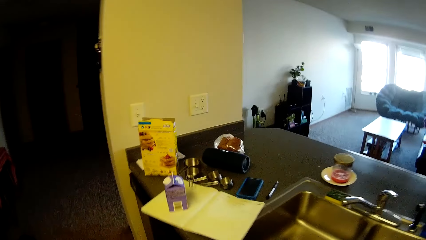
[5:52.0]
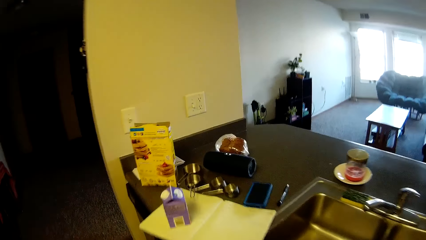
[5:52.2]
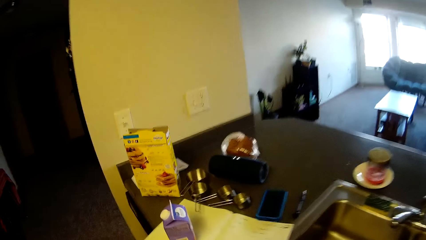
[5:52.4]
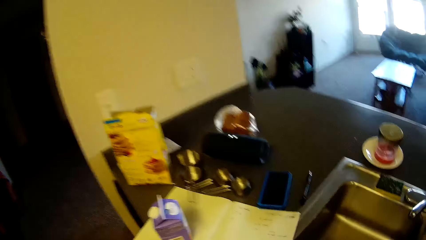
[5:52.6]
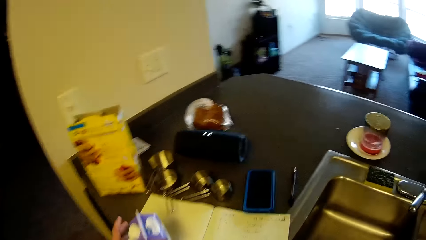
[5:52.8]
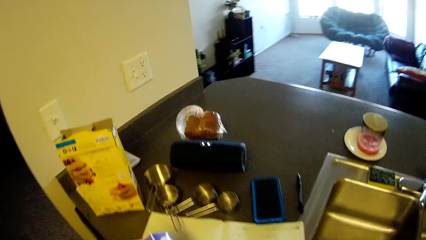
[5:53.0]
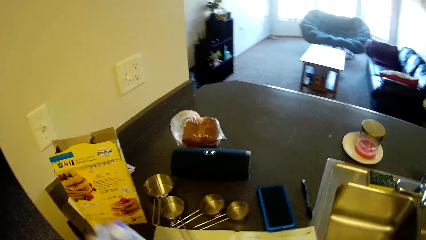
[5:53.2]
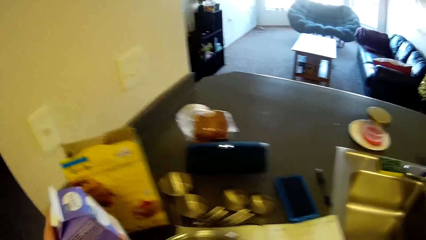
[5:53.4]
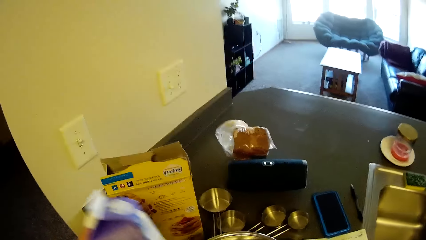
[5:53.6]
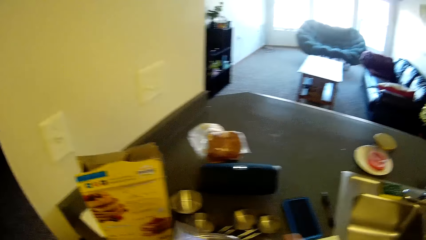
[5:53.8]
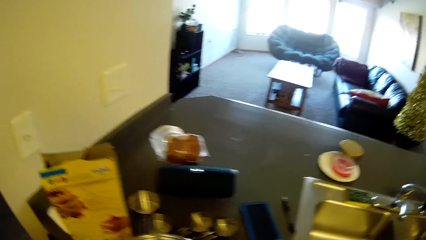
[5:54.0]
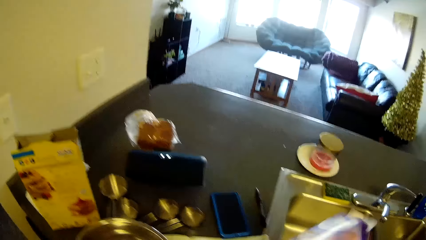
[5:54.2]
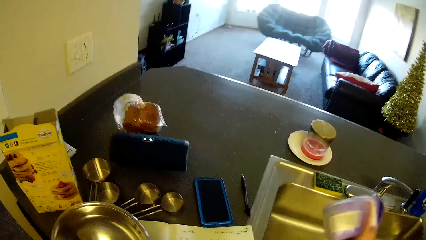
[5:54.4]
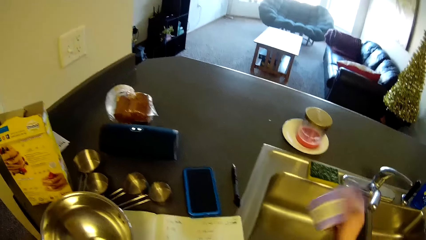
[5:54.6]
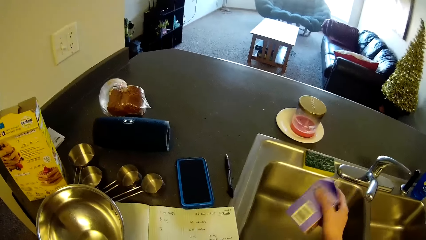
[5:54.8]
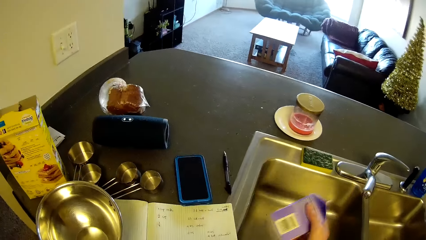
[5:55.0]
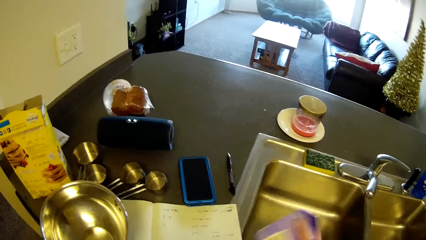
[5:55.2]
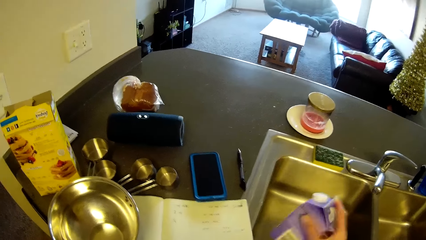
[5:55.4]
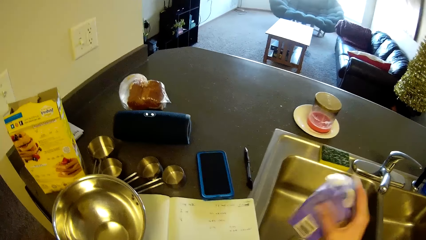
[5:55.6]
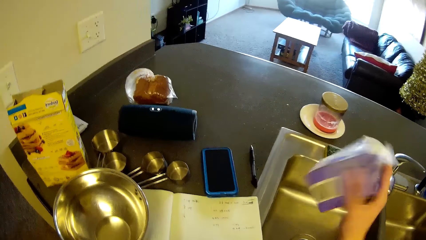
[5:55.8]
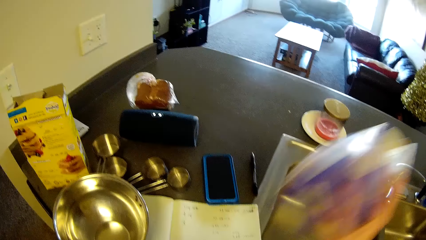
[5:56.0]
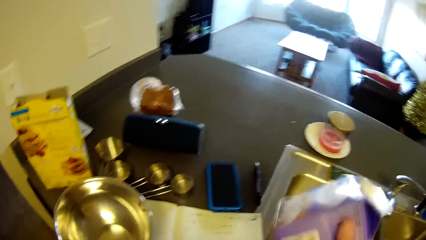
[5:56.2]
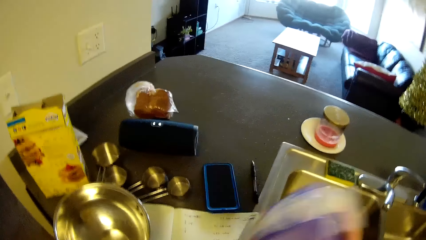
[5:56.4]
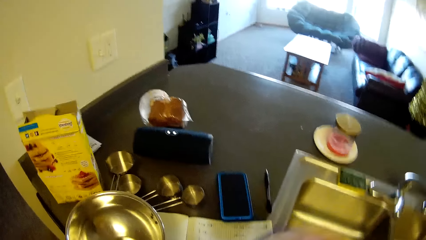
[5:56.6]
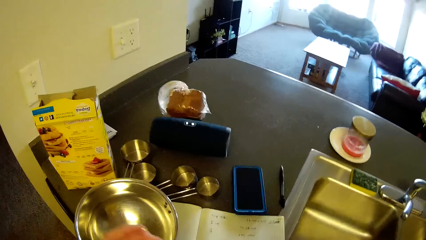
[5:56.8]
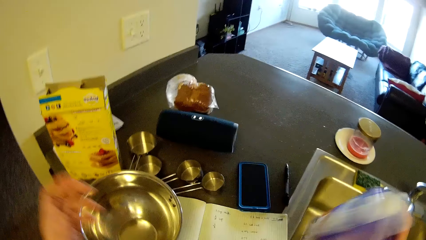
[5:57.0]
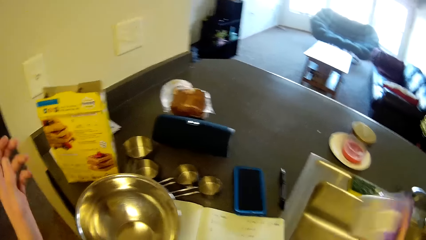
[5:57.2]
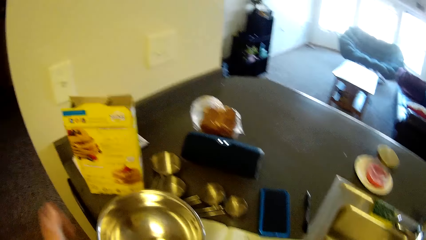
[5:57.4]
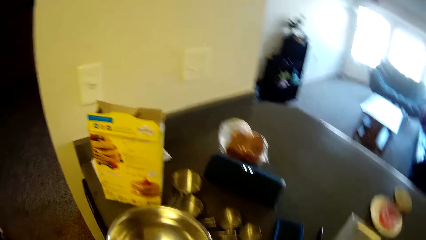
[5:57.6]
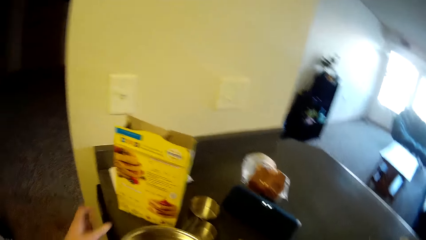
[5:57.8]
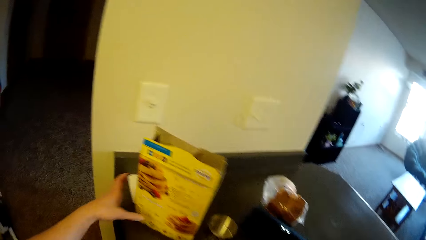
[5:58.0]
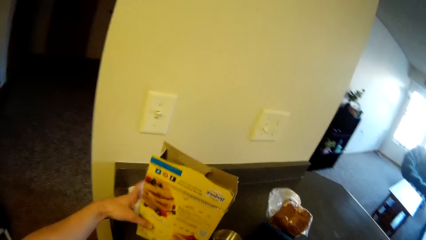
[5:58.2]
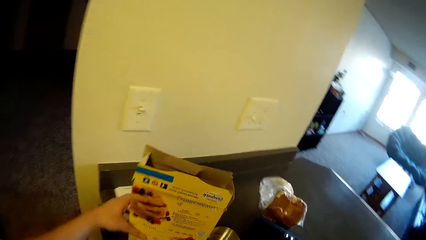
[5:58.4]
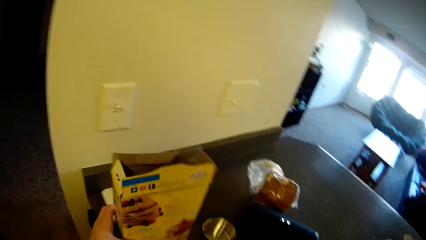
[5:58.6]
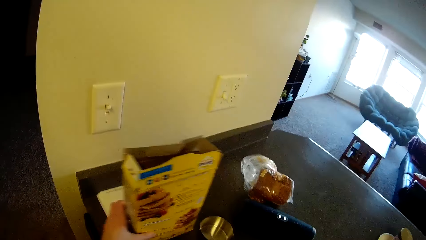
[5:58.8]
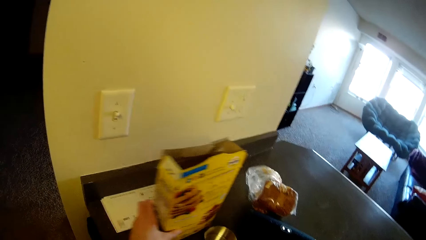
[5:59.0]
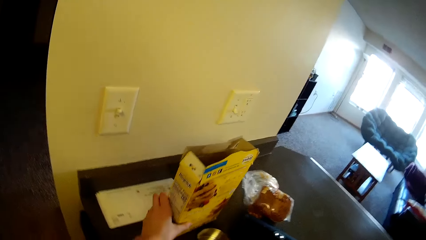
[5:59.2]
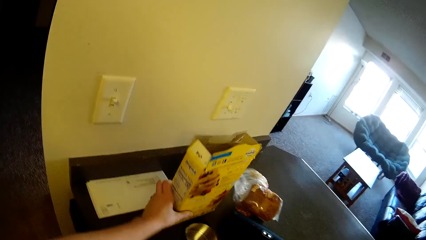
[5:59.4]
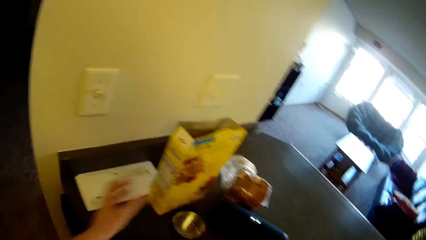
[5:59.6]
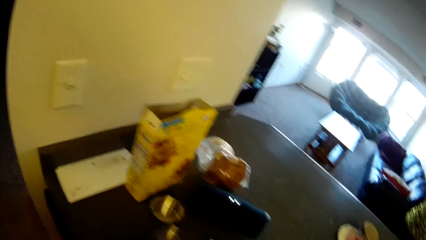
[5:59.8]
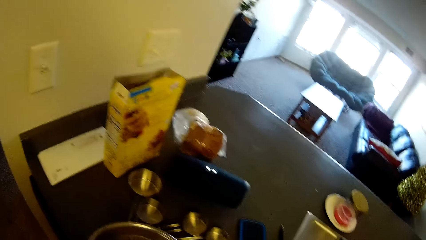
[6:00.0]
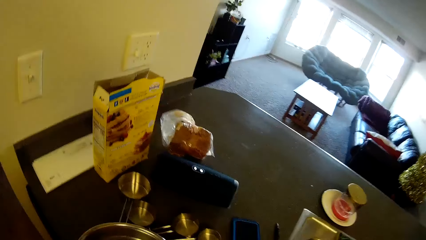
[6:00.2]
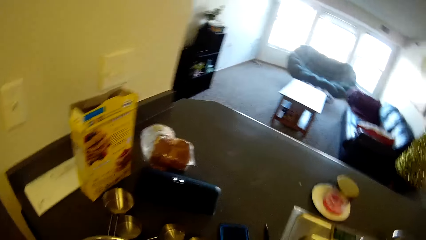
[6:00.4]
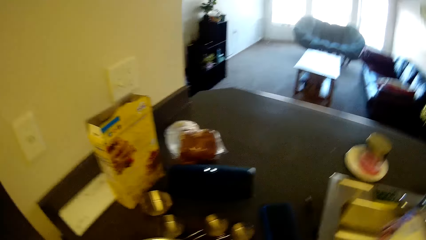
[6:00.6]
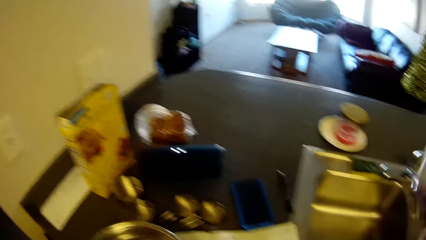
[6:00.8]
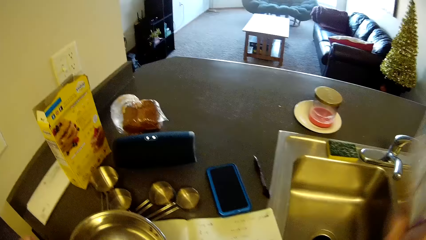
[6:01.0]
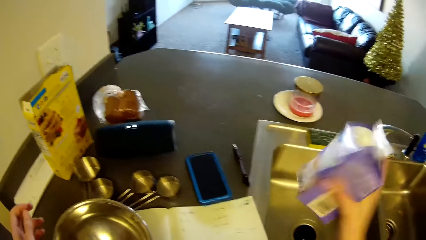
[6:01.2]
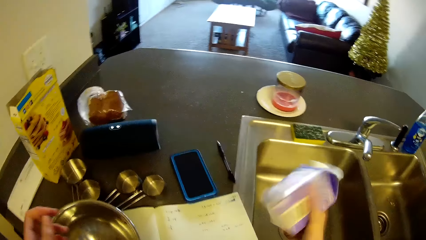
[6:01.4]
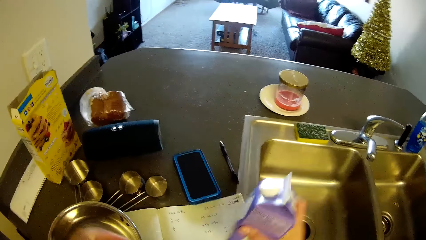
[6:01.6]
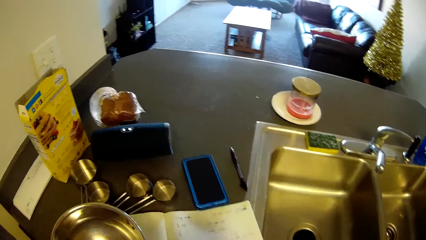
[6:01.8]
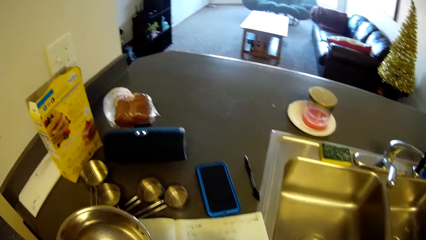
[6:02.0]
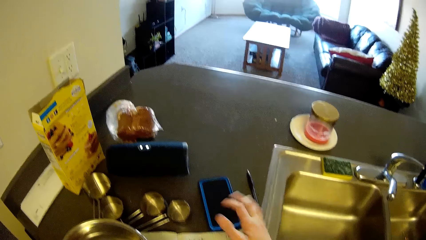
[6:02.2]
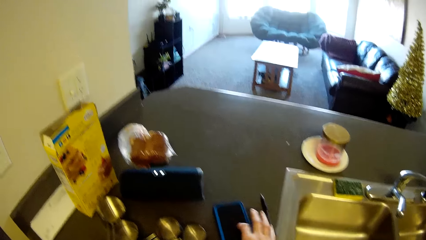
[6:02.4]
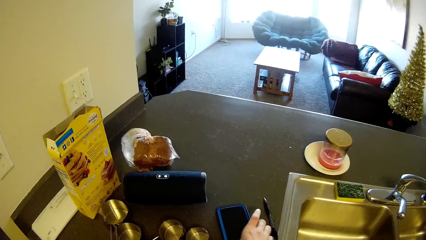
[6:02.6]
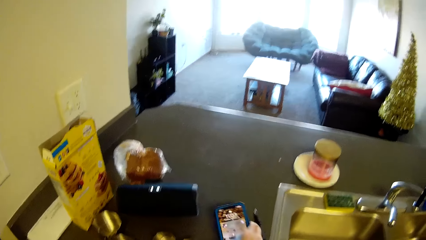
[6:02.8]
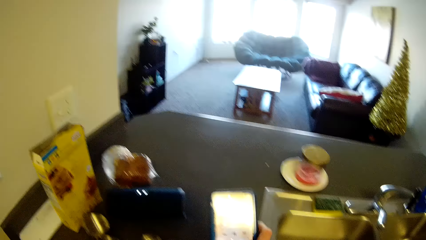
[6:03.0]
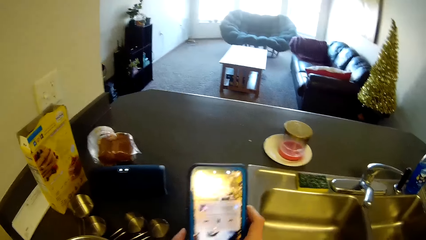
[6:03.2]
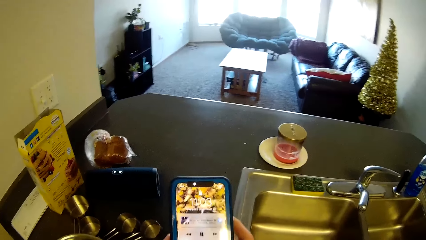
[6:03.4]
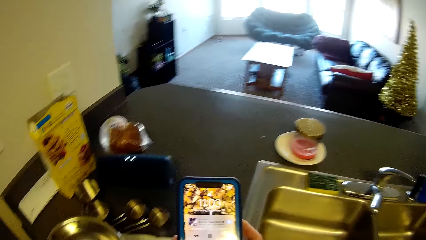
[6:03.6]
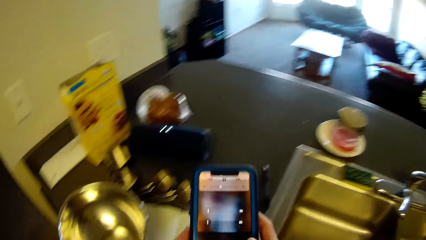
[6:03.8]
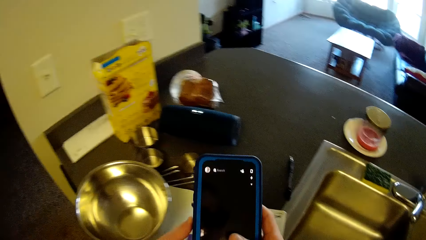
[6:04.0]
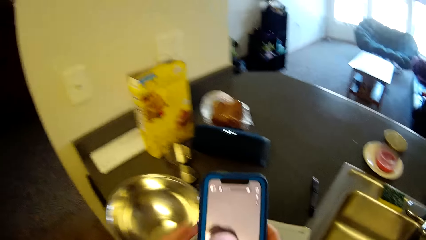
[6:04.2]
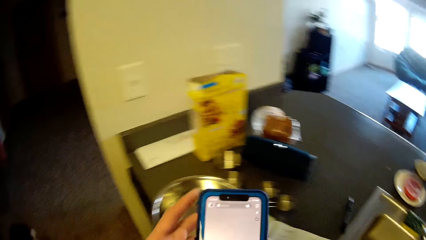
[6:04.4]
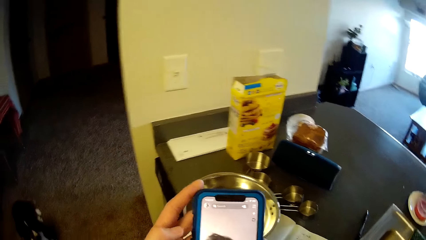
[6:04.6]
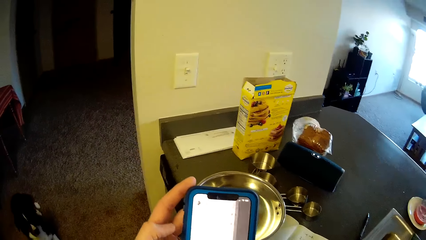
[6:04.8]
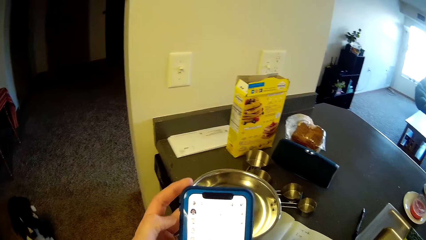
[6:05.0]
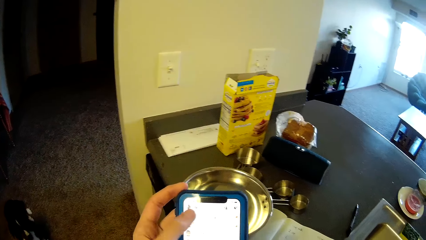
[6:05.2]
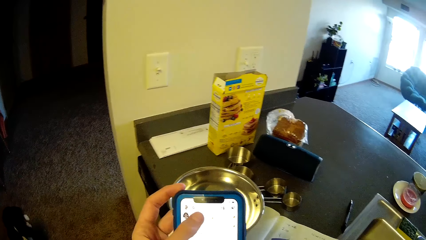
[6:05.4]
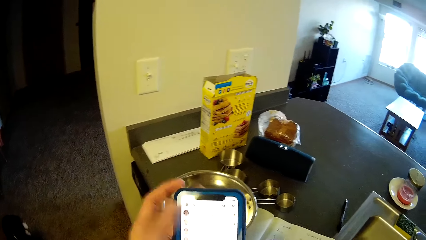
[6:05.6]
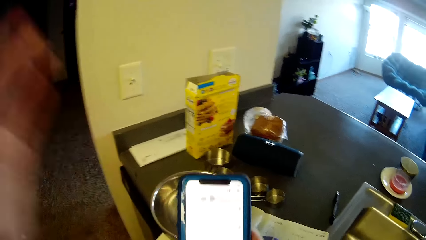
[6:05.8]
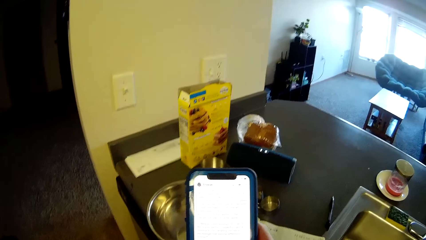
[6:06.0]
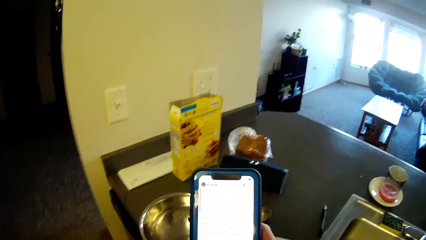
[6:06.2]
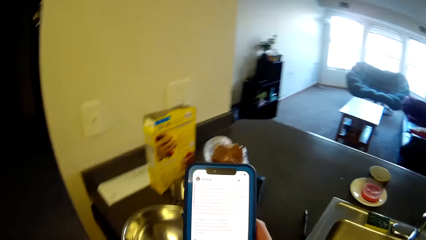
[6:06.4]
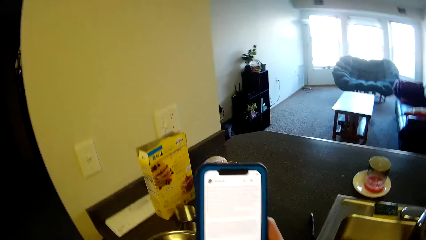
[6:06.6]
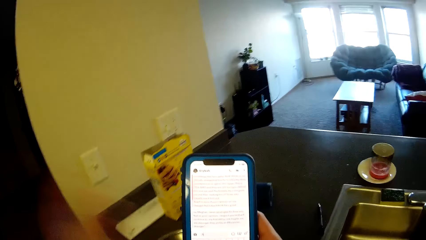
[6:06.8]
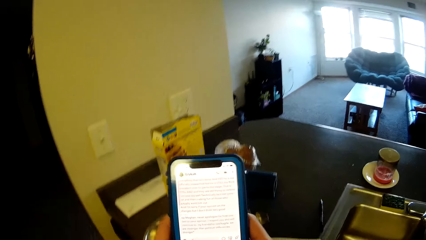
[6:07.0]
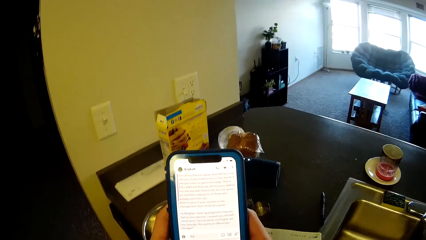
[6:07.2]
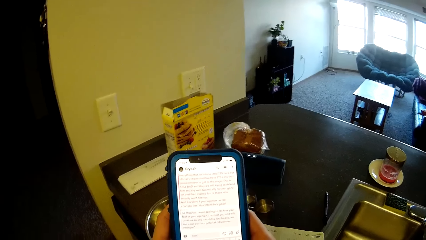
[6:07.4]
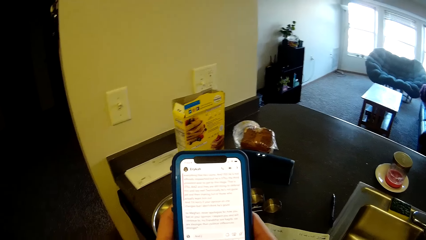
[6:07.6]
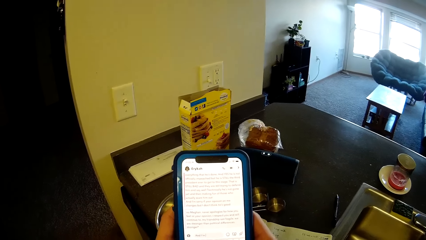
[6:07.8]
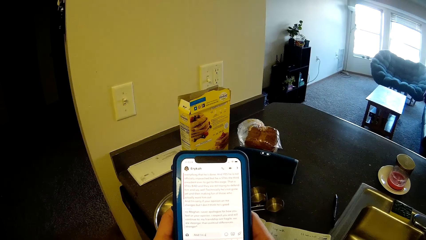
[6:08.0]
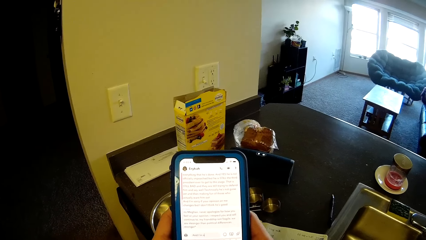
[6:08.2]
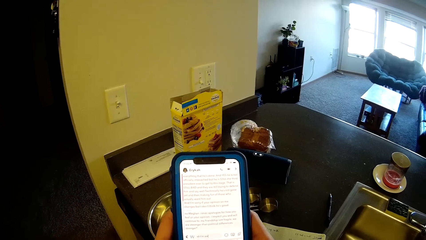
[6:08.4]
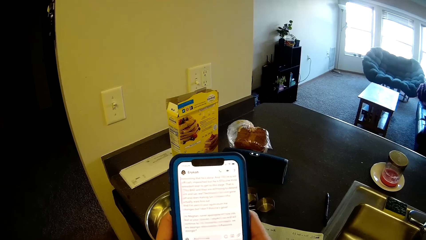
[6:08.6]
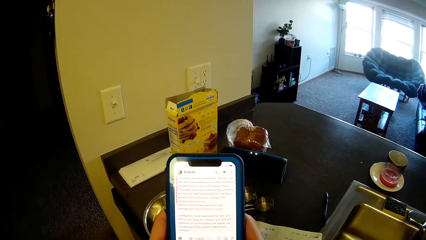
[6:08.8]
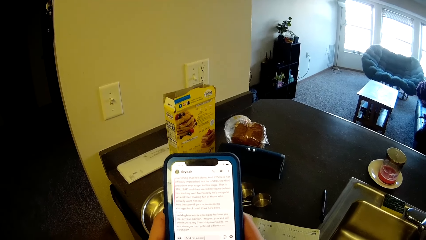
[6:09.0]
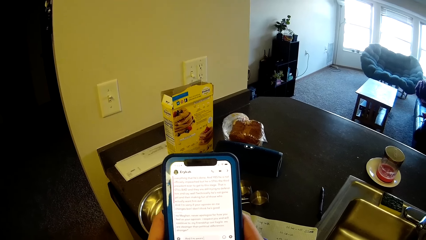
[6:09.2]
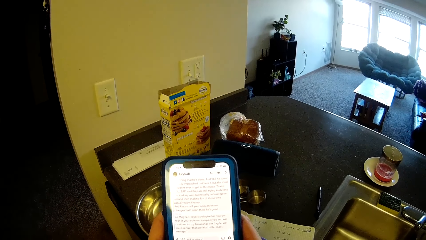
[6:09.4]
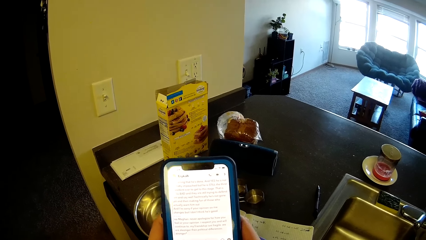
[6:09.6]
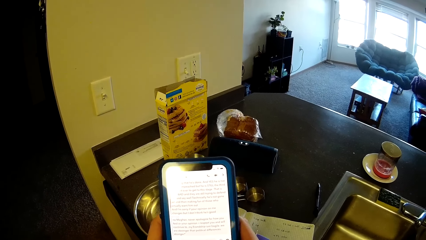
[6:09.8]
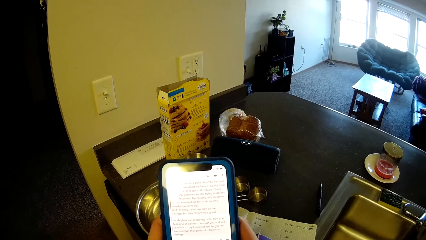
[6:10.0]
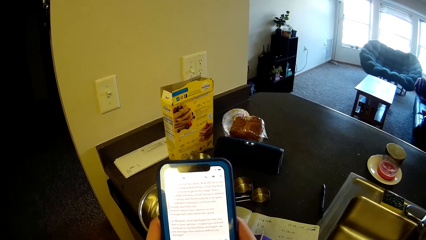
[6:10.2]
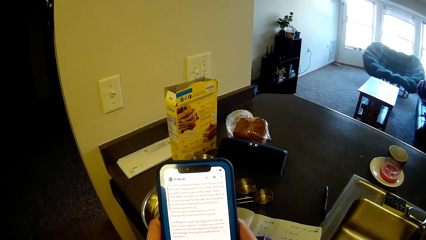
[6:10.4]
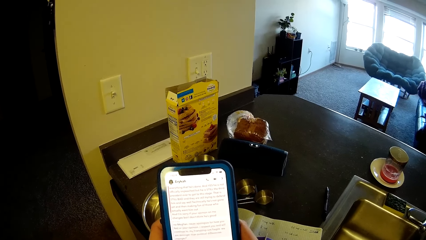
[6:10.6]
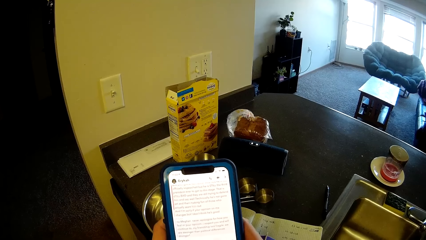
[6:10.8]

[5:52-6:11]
The camera wearer walks towards the milk. She picks the carton of milk from the book. She holds the milk. She shakes the carton of milk around. She moves a carton of pancake or box on the slab. She holds the box. She shakes the milk. She puts down the milk. She taps the phone on the slab. She picks up the phone from the slab. She holds the phone. She presses the phone. She holds the phone with both hands. She raises her left hand briefly. She holds the phone. She holds the phone with both hands.
